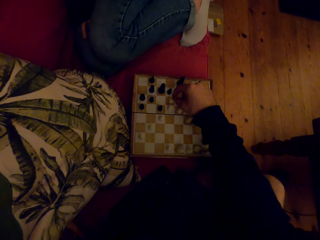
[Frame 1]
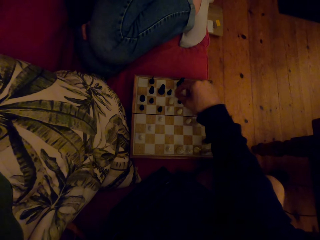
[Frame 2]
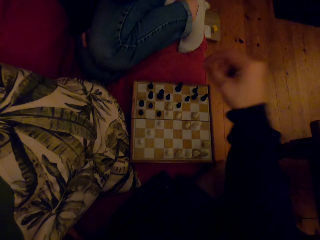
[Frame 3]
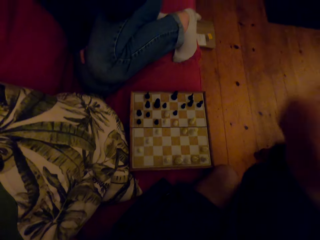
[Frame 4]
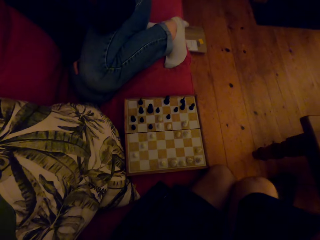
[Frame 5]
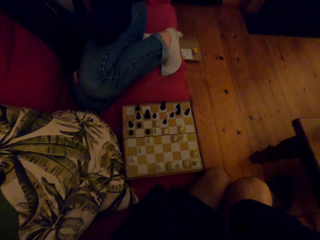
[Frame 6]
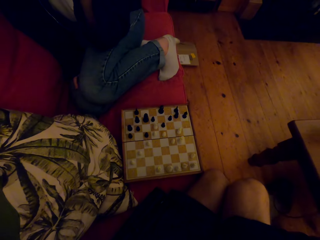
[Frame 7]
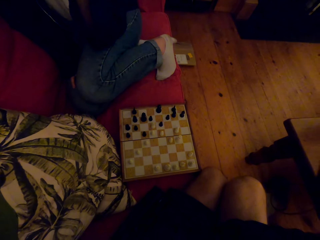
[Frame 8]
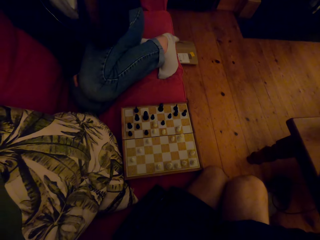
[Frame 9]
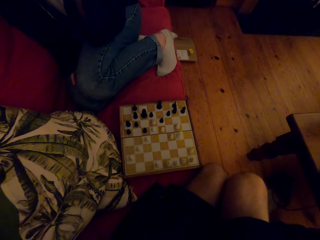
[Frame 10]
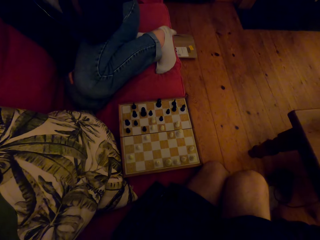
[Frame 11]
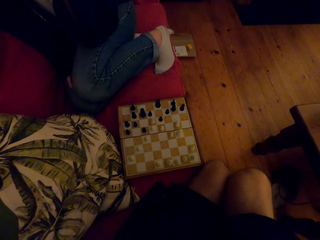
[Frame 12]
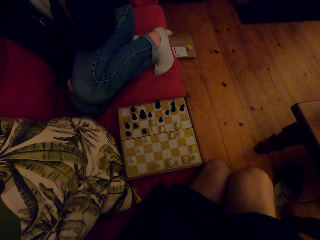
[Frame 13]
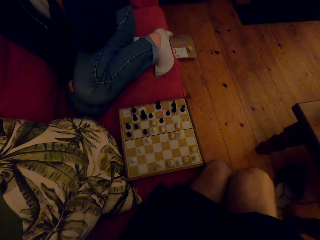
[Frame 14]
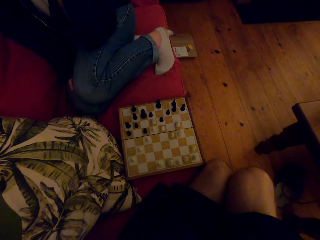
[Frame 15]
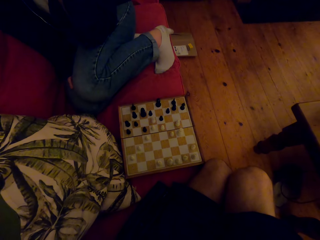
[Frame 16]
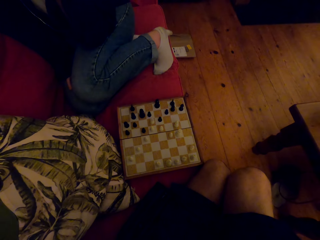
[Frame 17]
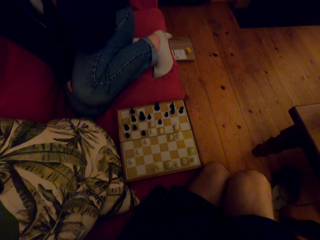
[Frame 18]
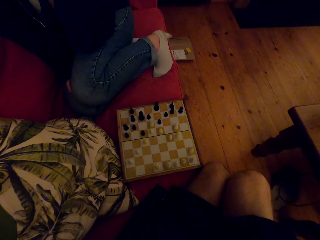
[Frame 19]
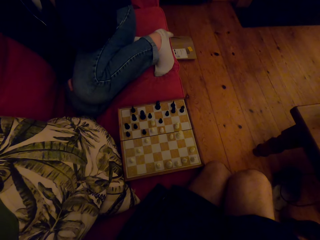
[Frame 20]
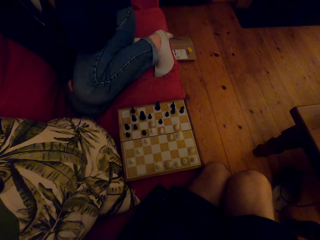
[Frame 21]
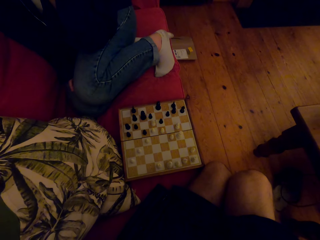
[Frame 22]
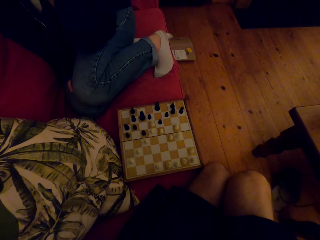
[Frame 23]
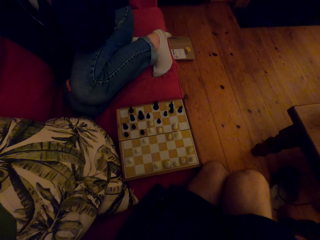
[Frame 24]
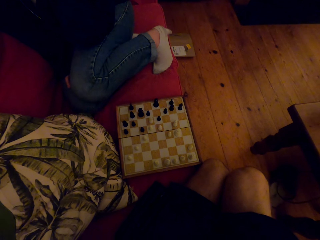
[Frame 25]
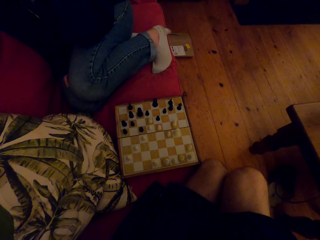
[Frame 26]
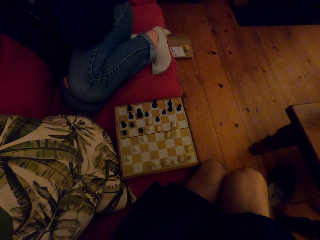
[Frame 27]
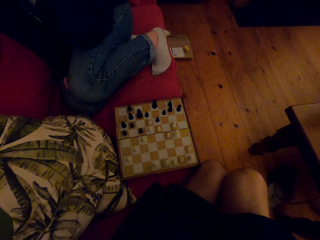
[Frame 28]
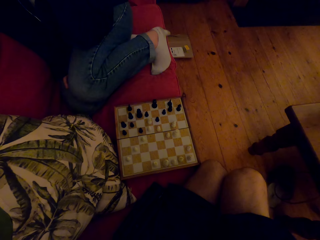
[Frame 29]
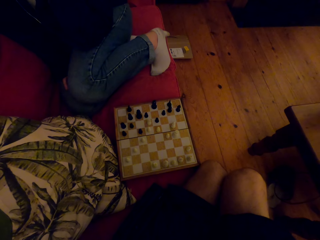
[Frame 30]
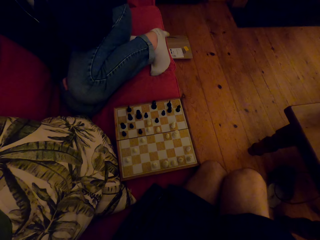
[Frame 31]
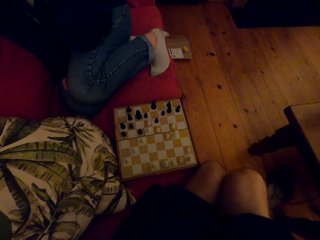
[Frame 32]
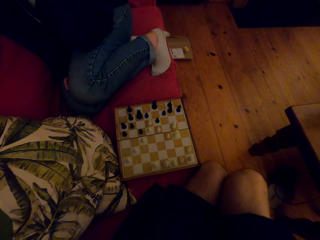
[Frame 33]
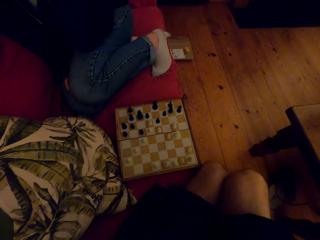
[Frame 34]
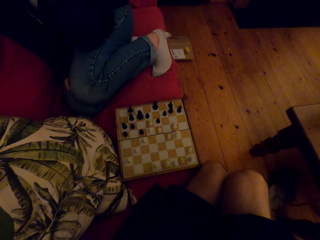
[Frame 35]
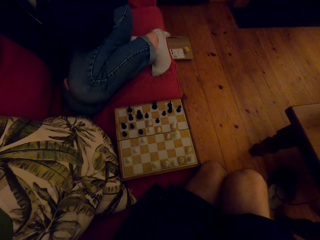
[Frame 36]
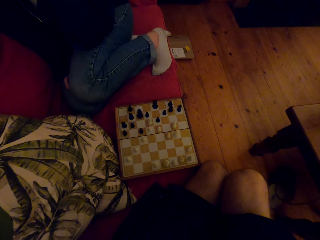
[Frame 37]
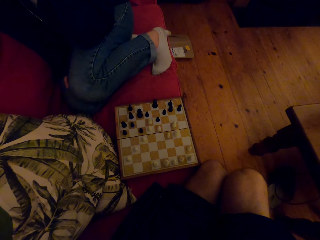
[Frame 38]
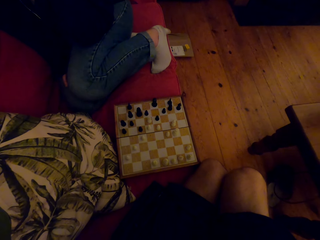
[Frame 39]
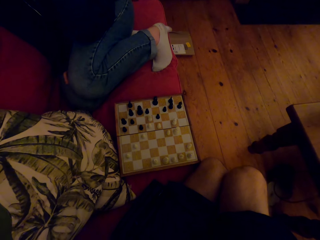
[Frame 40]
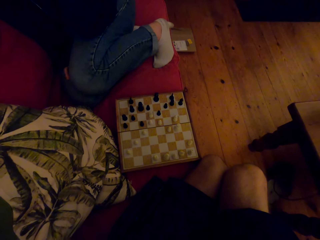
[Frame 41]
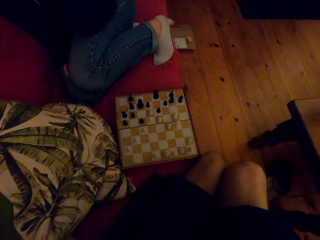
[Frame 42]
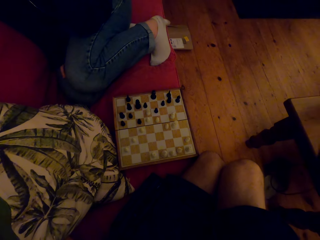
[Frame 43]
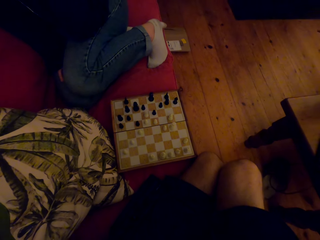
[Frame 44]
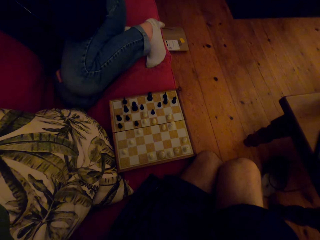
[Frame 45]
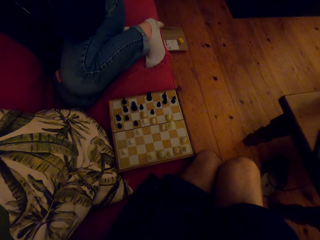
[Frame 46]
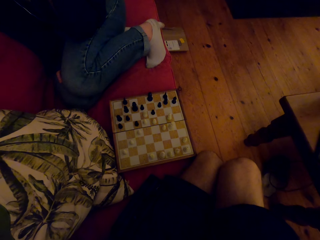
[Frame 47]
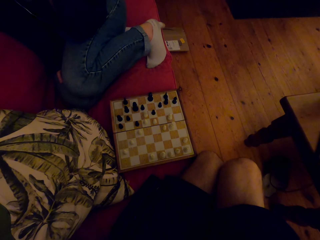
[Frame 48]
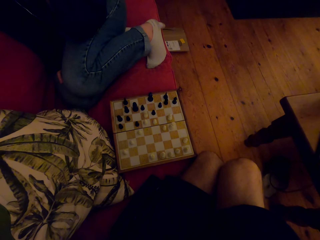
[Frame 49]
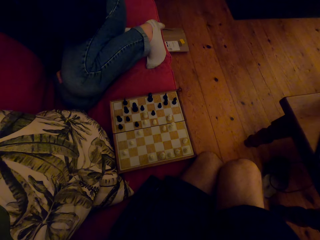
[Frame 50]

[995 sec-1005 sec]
The camera wearer raises the hand.

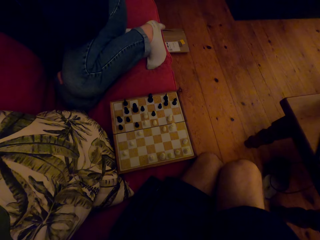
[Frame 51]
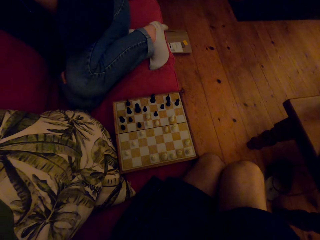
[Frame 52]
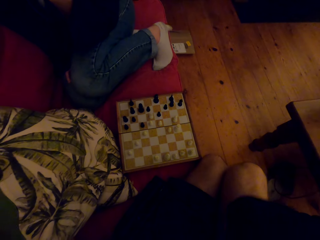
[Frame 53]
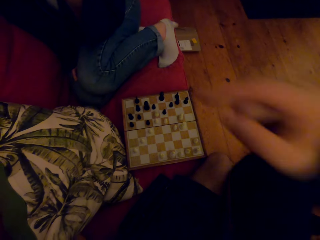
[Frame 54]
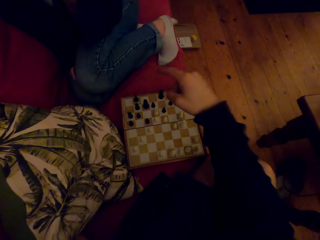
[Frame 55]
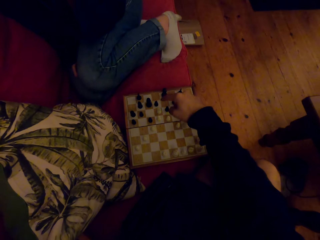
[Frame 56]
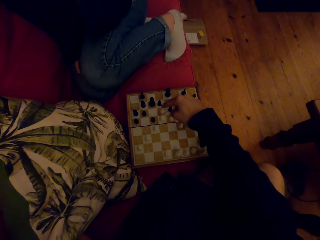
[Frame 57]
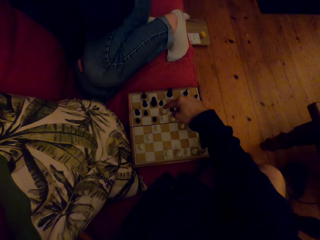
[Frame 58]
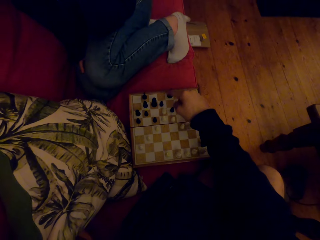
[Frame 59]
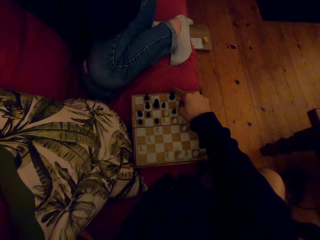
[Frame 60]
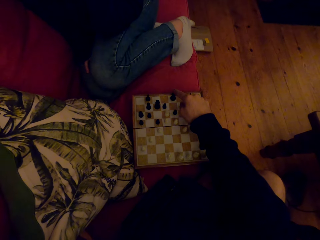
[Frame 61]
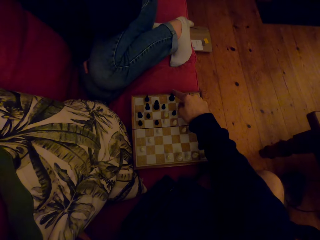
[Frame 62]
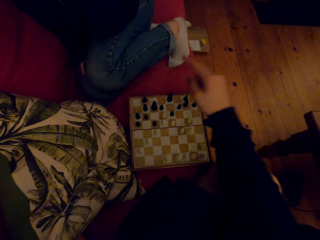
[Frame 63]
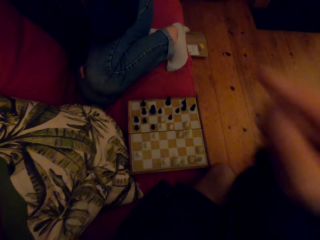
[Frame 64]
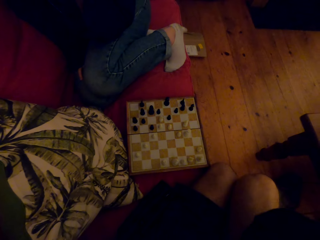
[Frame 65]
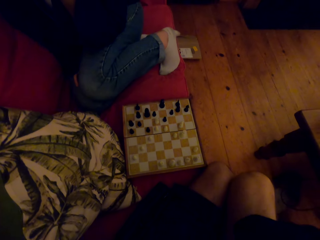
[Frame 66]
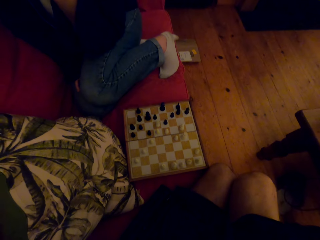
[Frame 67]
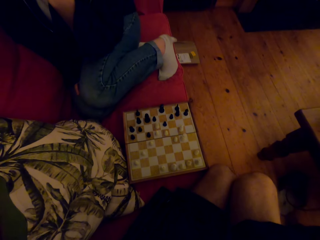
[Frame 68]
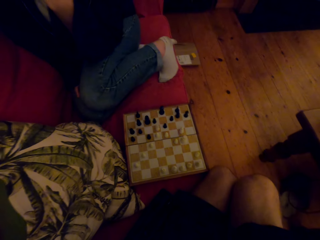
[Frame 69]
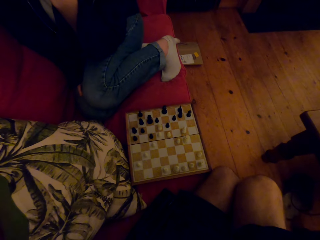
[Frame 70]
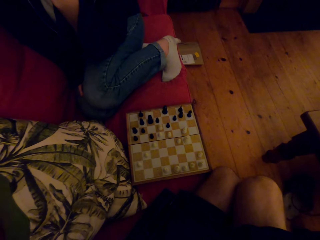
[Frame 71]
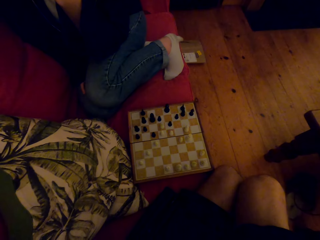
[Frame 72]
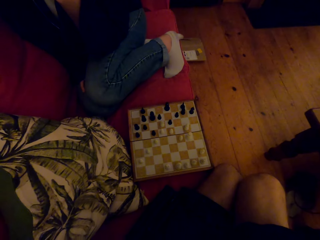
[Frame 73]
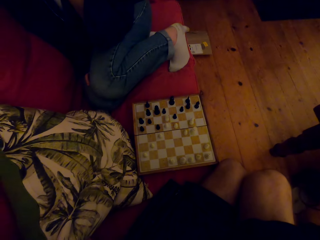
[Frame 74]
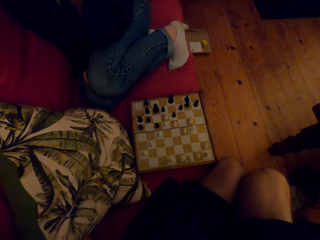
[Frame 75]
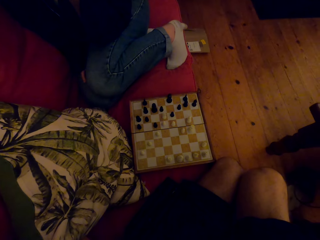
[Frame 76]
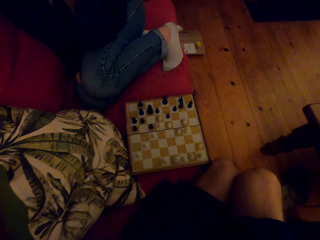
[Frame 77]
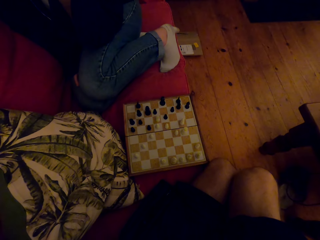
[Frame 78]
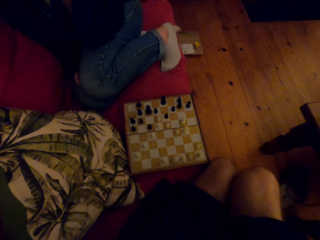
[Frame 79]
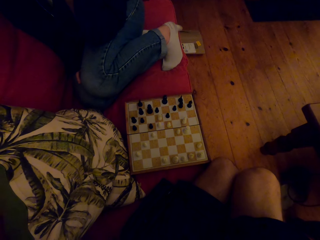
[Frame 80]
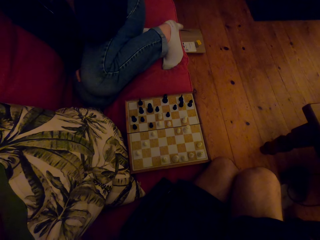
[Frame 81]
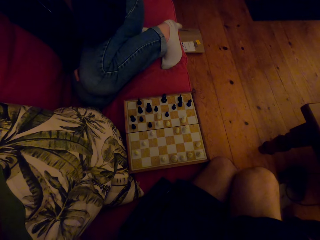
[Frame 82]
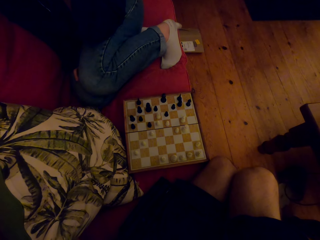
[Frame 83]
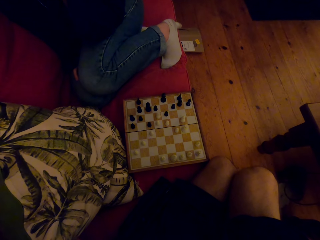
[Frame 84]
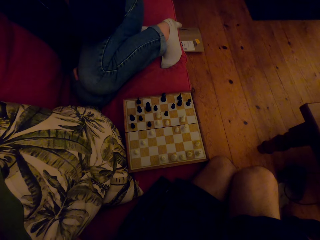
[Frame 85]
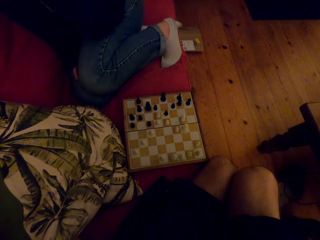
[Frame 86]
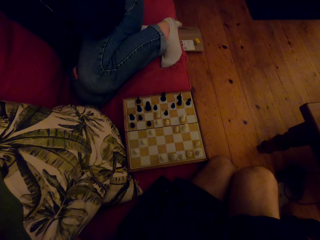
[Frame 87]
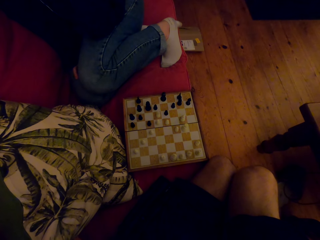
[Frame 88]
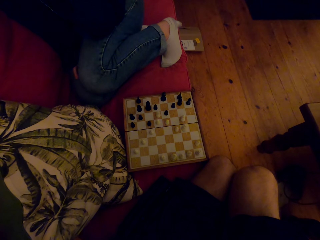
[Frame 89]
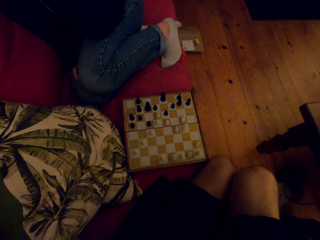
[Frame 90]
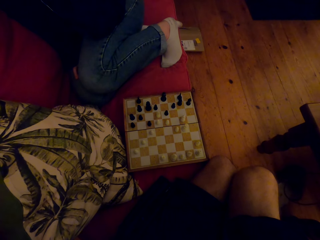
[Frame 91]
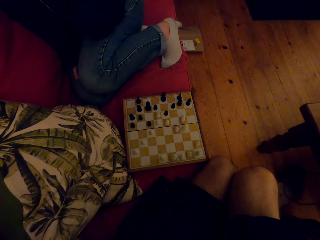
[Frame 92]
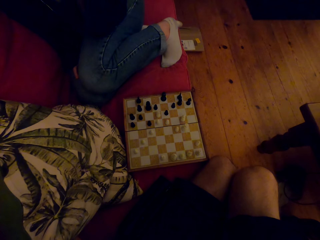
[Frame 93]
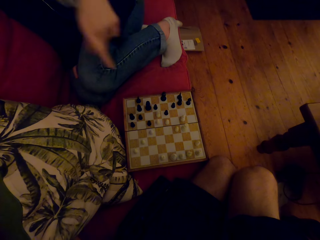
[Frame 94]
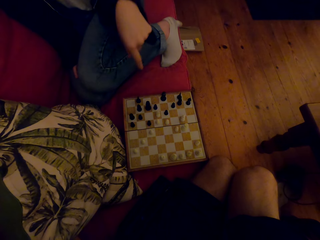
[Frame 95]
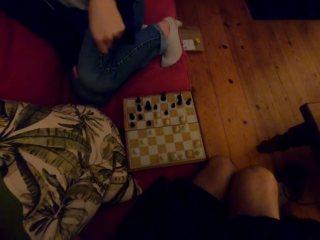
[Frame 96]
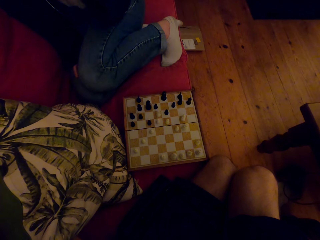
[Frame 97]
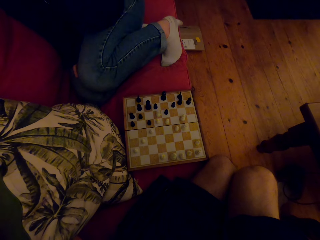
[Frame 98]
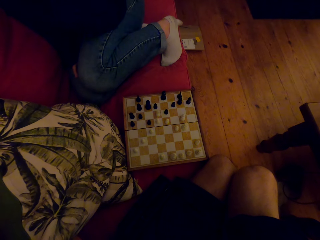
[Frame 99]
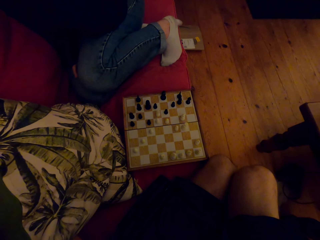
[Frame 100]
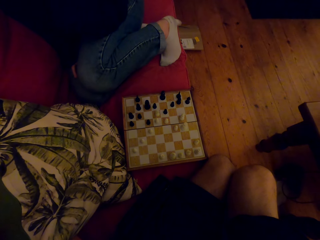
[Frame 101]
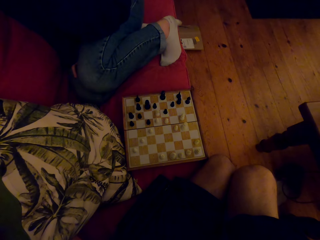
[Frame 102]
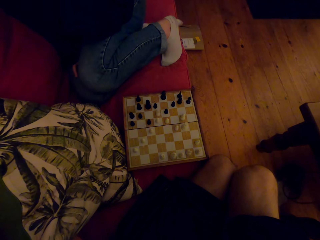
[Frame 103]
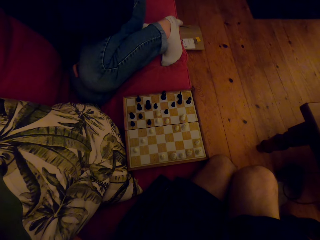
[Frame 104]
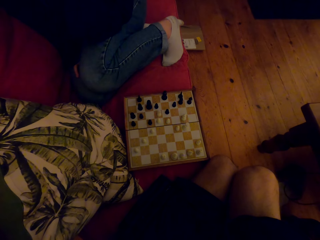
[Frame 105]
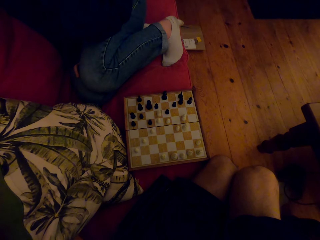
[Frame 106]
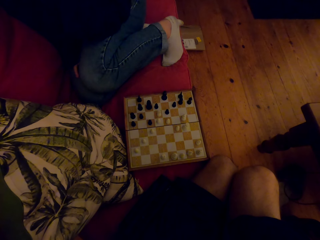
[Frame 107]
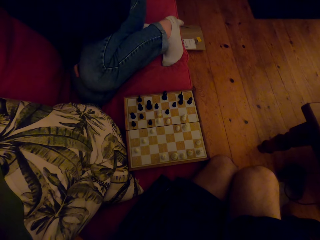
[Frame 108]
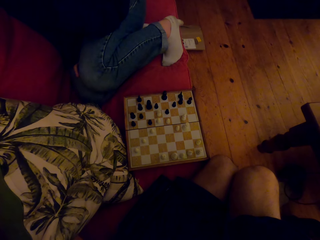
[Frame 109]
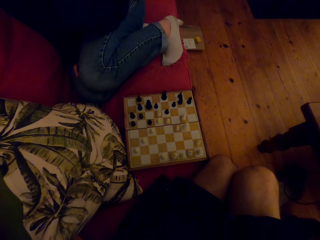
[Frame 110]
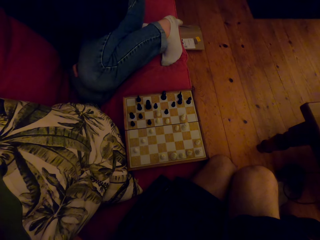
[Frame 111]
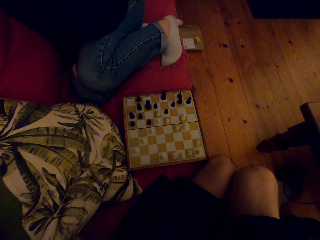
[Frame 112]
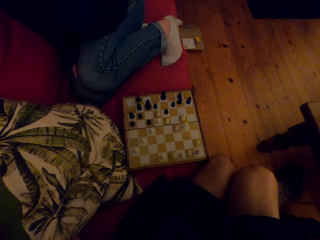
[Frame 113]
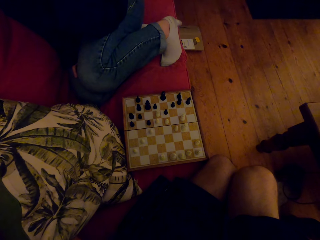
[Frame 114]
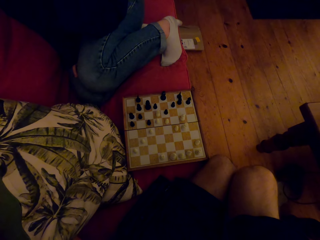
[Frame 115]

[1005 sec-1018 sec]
The camera wearer points at the chess piece. They raise the hand. A person lowers the hand.
